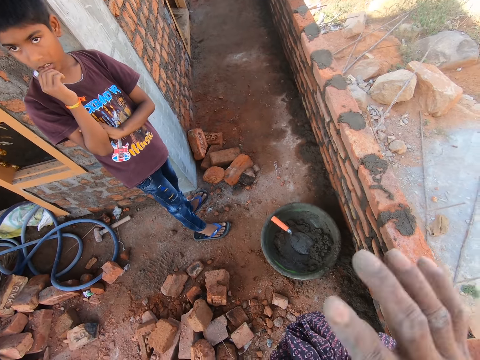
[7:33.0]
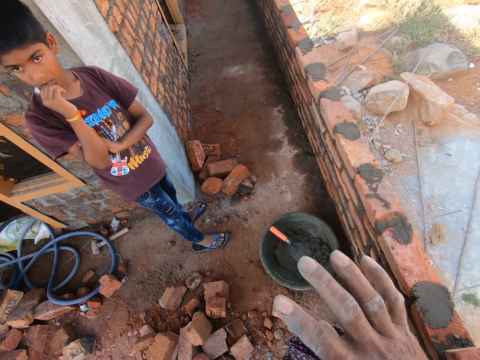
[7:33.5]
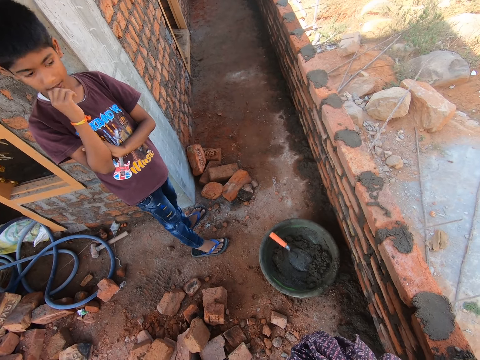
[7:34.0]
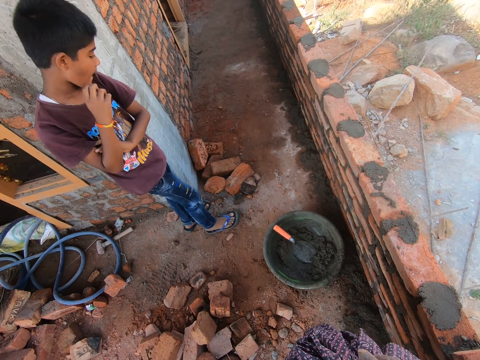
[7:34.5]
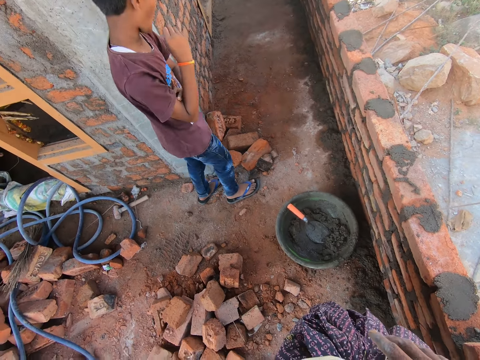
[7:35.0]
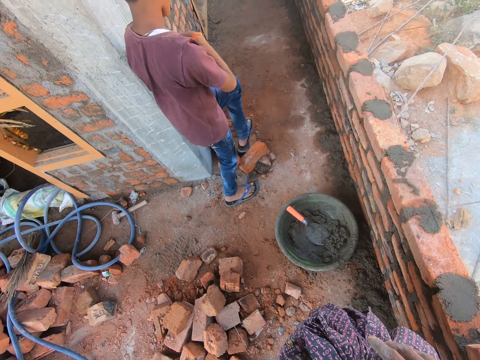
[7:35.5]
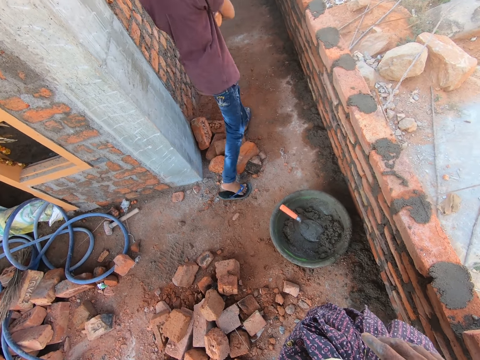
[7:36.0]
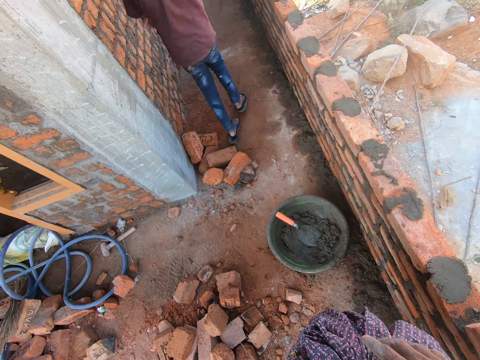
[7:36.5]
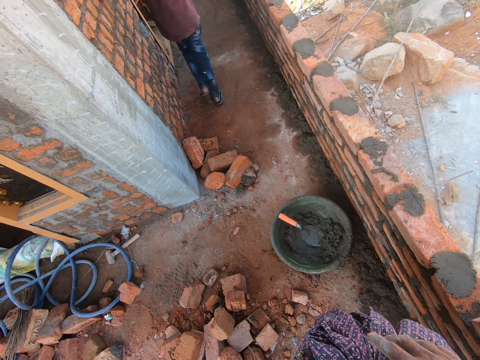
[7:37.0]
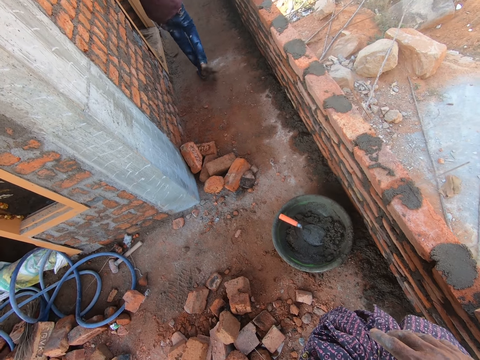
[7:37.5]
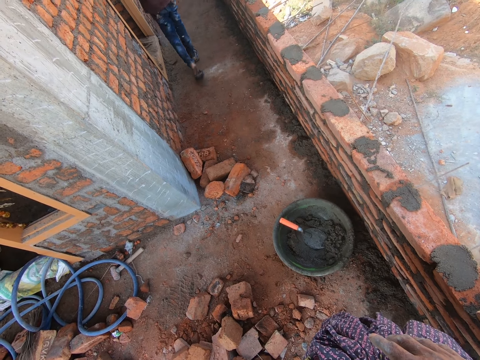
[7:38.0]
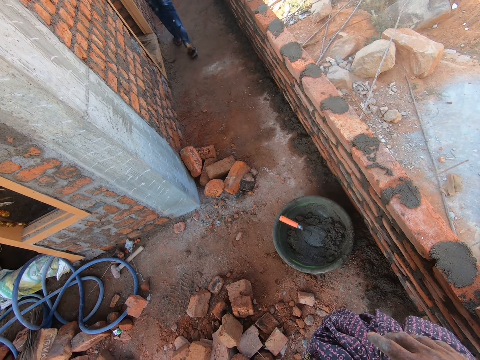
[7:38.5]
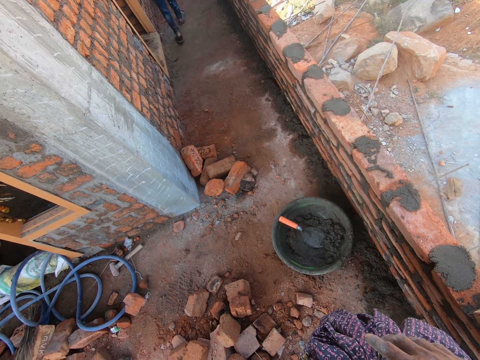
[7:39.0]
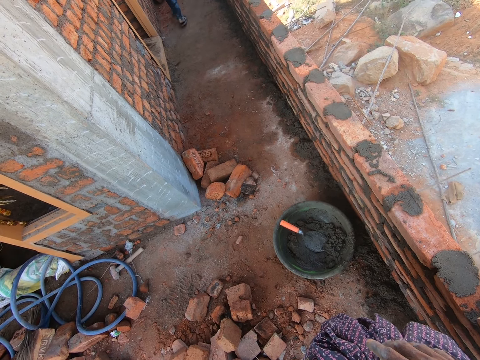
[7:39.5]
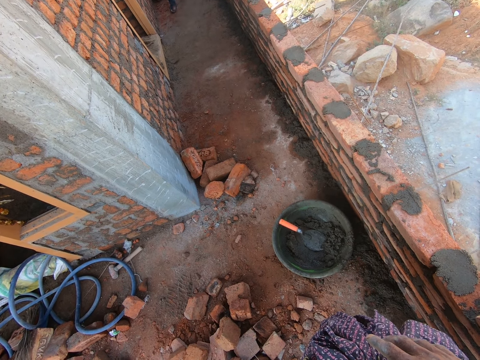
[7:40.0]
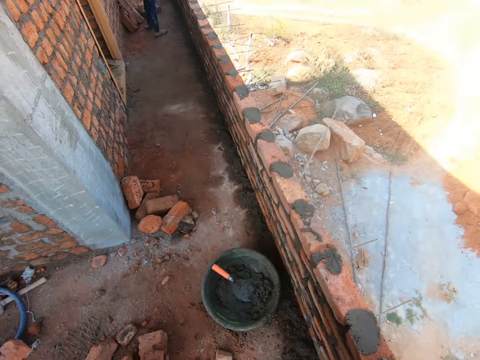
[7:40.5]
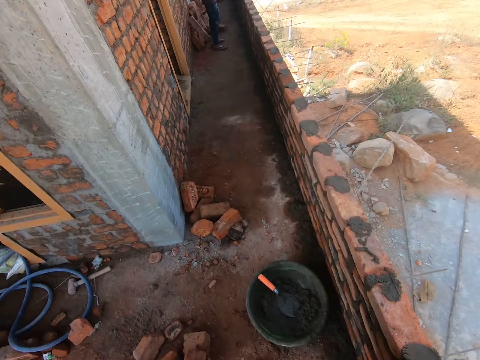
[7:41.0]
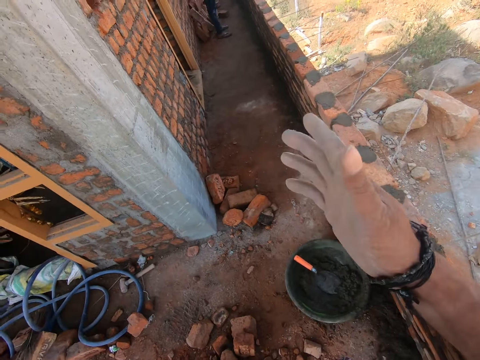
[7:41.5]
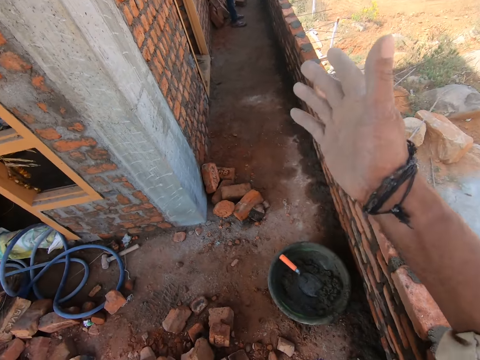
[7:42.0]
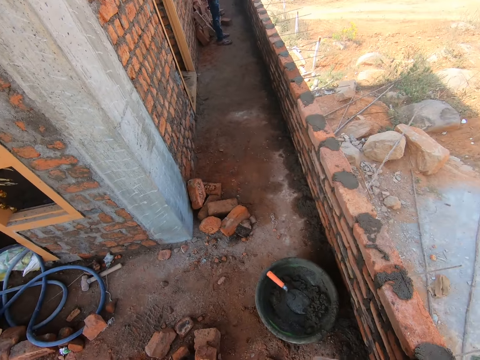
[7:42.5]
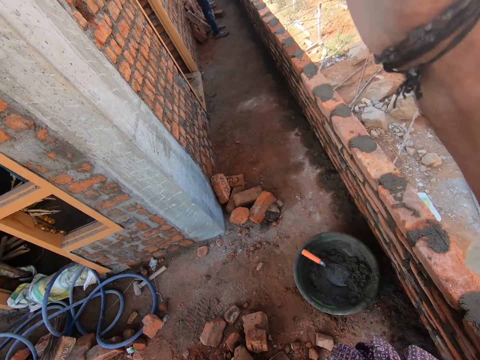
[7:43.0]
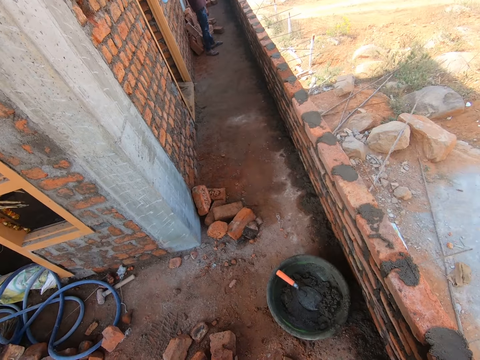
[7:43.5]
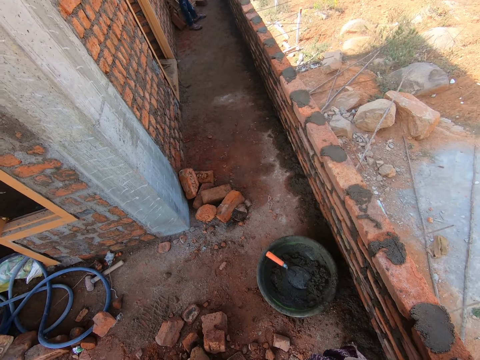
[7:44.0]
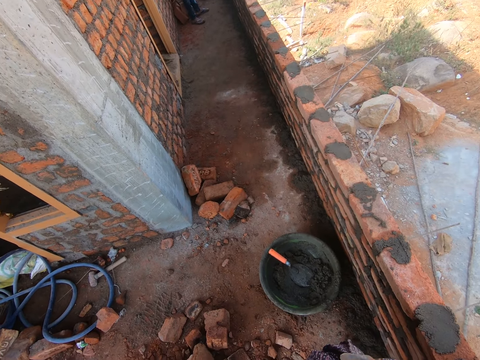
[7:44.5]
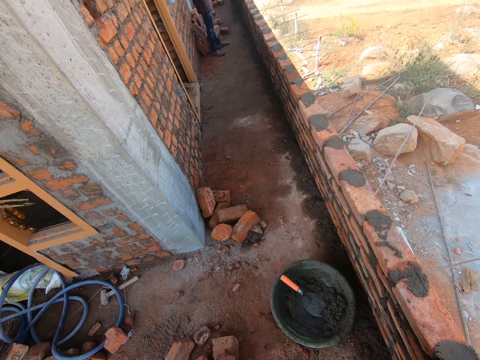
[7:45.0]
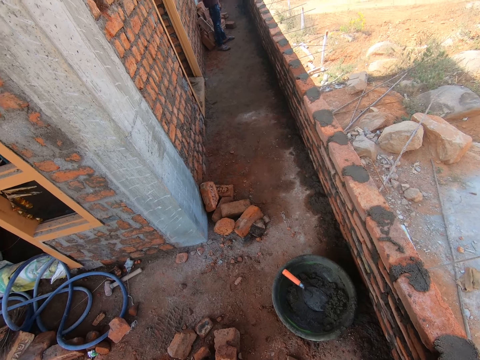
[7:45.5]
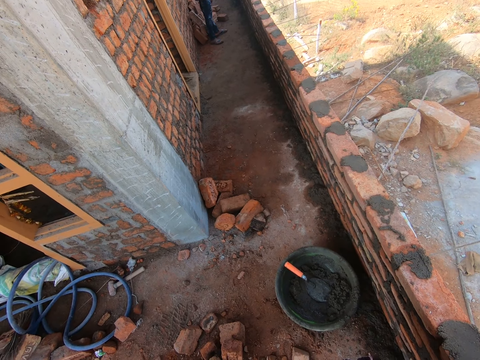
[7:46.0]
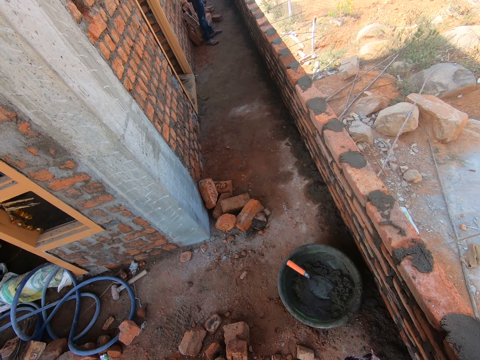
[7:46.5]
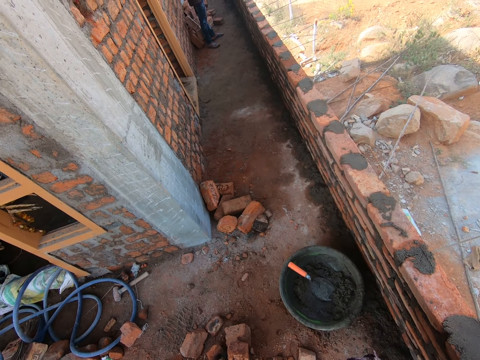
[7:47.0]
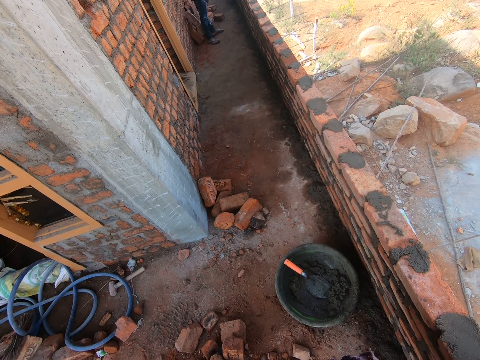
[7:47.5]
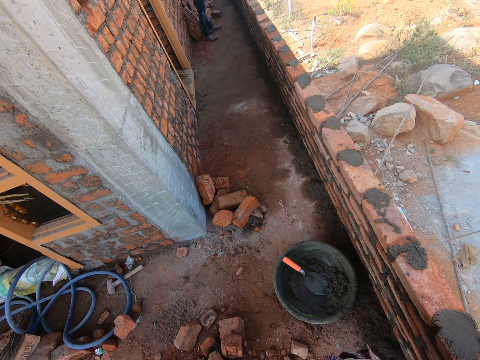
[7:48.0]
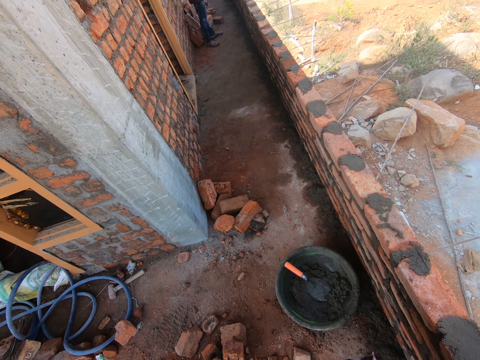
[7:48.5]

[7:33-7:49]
The camera wearer waves a right hand. A man walks away from the camera wearer. The camera wearer talks. They move the right hand. They stare at the basin. They talk.

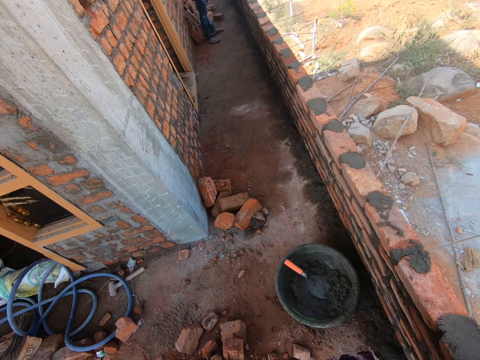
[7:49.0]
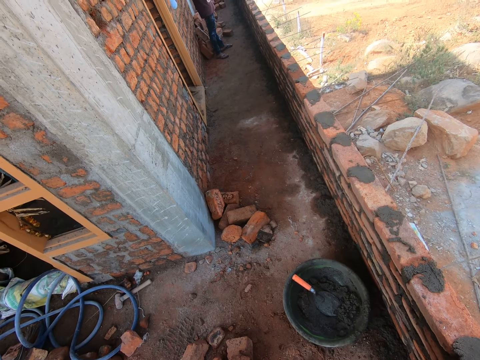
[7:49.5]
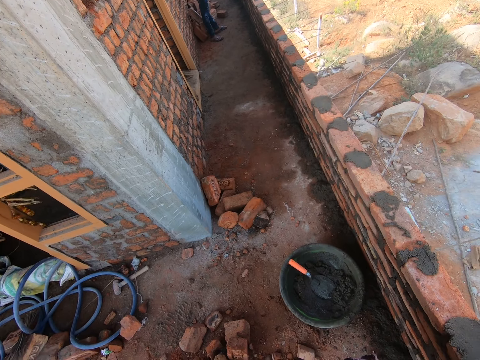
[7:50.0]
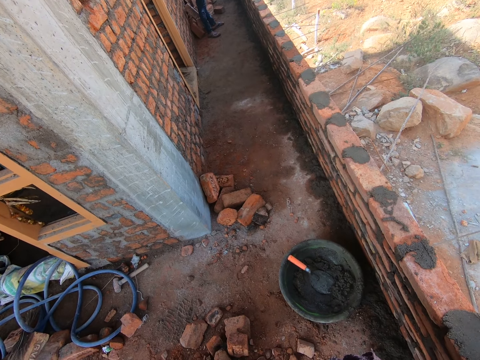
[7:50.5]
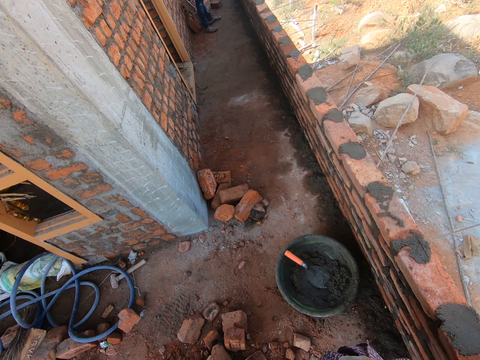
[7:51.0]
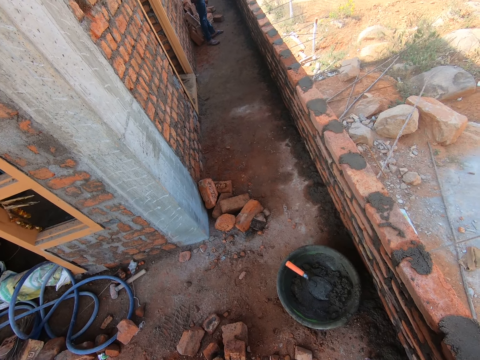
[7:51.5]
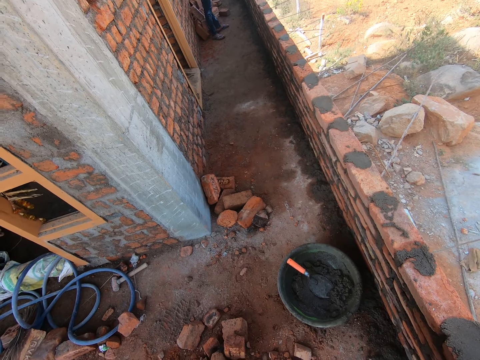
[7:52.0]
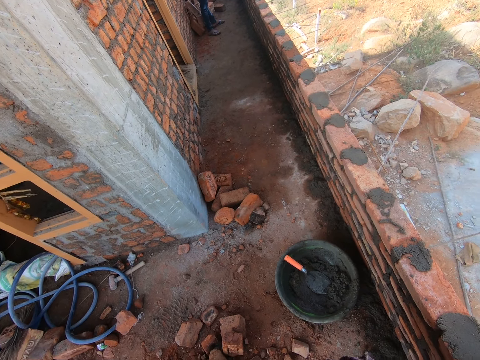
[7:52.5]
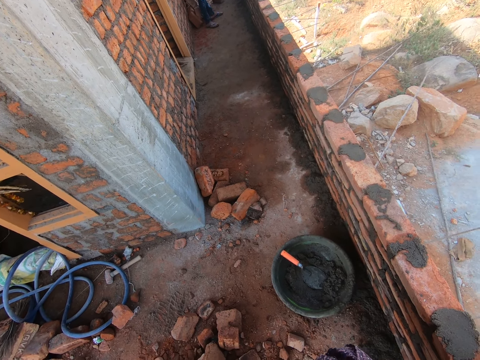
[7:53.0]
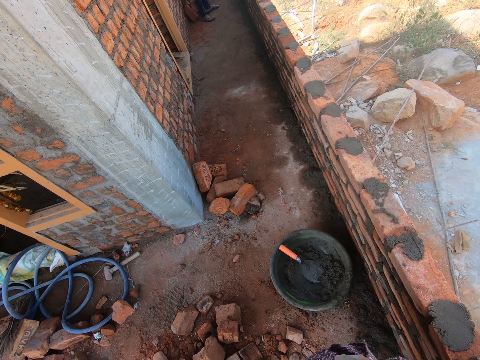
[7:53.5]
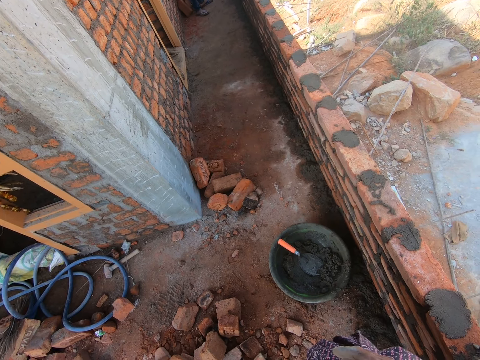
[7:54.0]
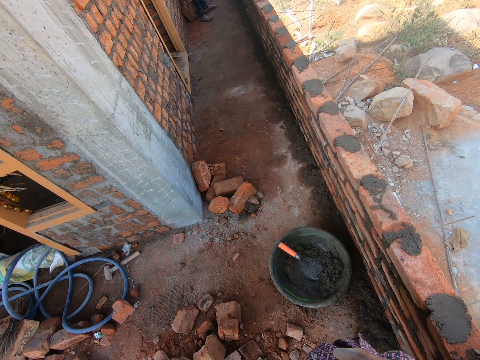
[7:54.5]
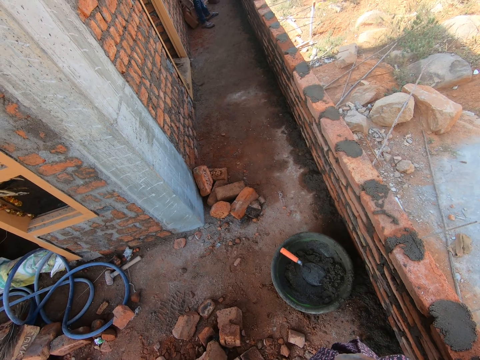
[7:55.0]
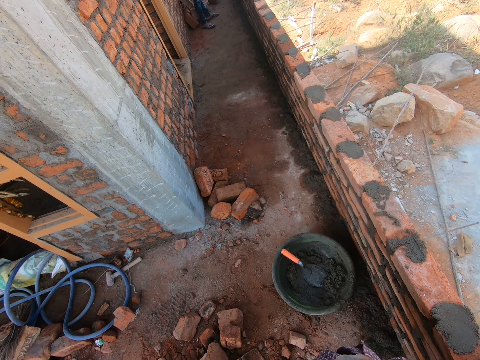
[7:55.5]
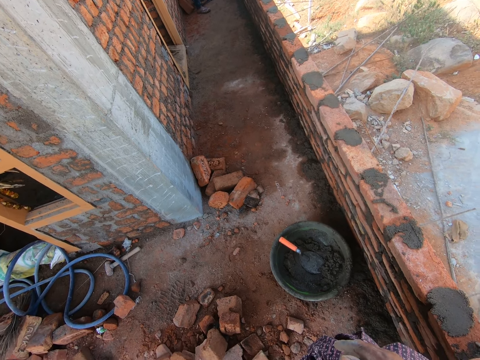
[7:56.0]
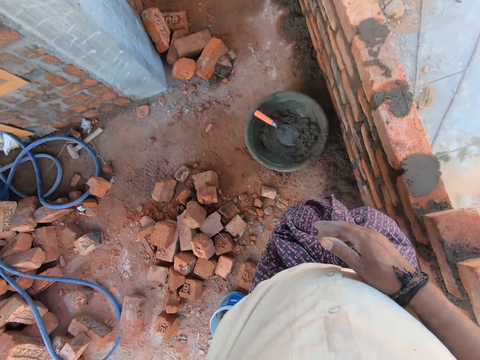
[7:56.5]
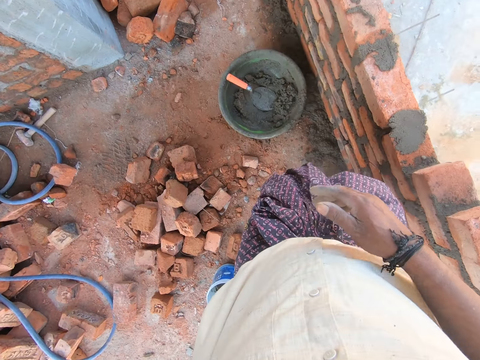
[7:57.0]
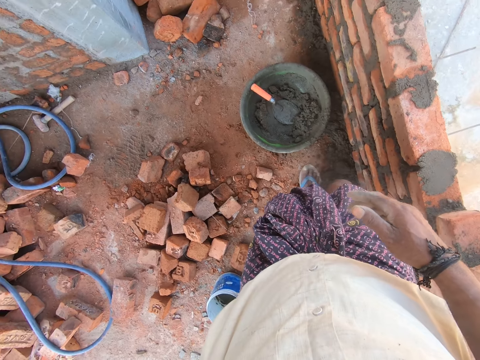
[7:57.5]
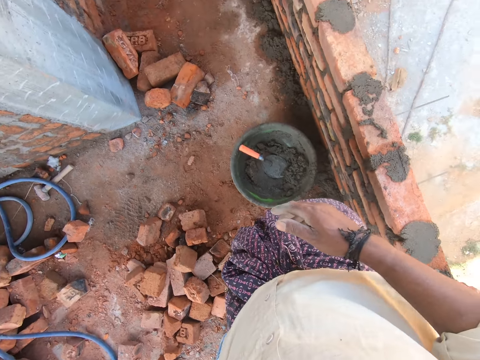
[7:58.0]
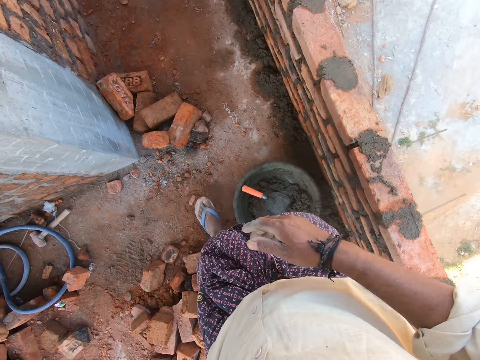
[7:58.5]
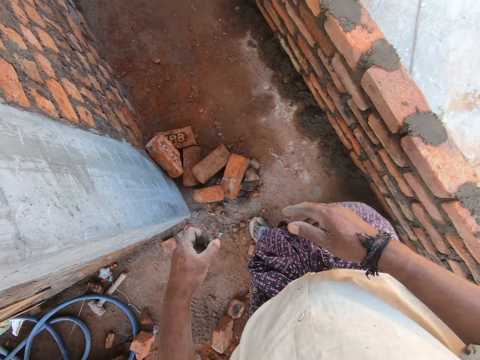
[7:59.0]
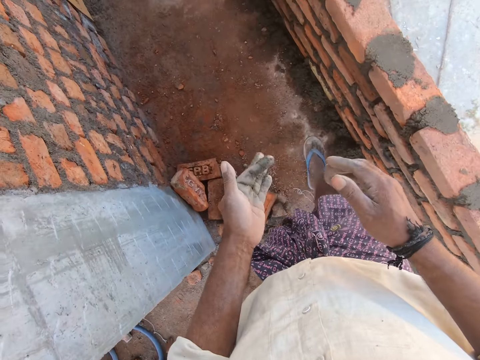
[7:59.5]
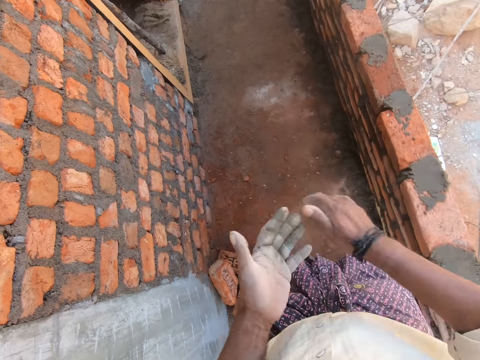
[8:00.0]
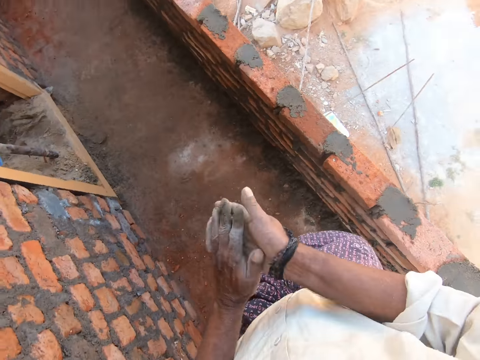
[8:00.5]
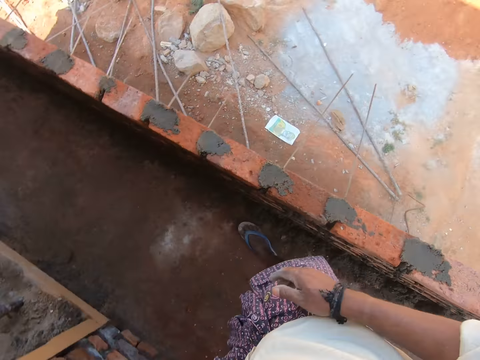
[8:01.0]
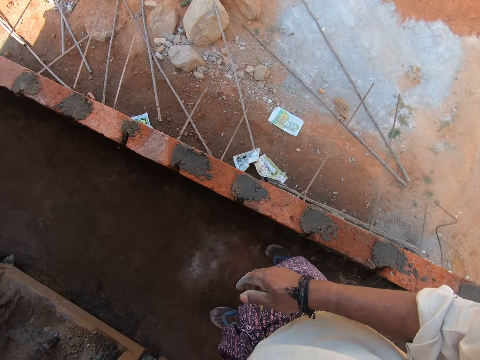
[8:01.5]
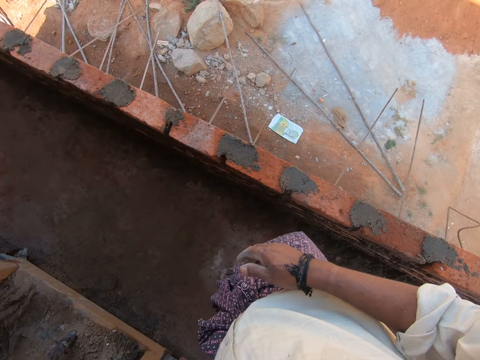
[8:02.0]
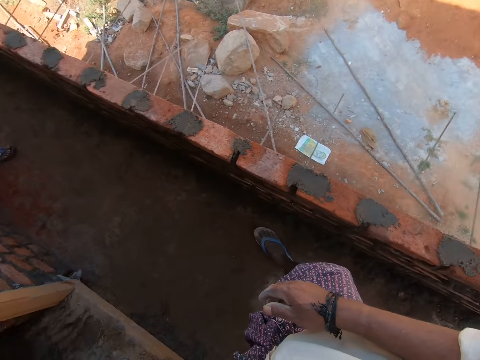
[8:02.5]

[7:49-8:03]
The camera wearer stares at the head pan on the floor. They walk near a basin. They stare at the left hand palm. They wipe the hands. They spit.
